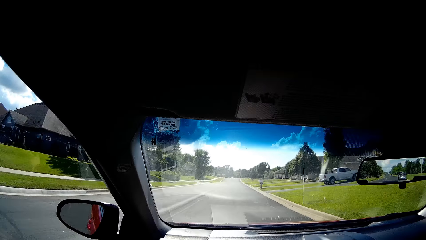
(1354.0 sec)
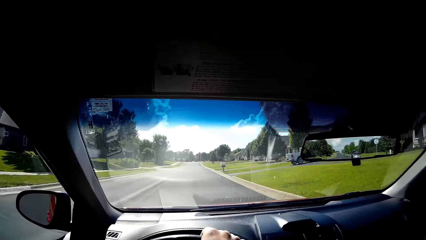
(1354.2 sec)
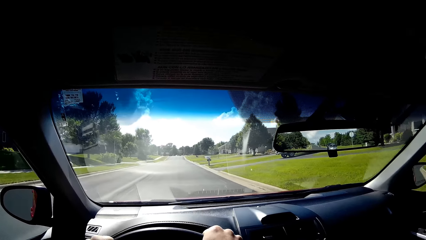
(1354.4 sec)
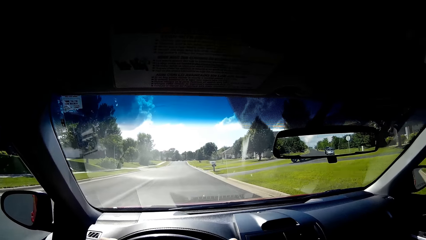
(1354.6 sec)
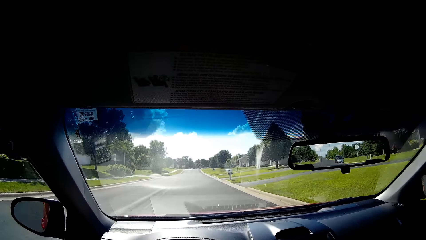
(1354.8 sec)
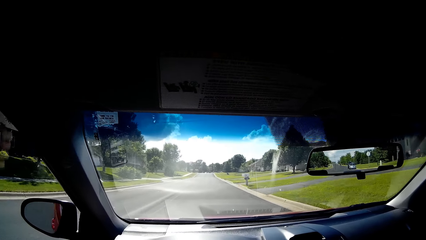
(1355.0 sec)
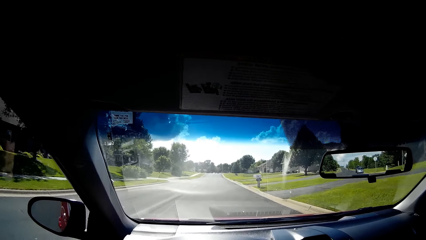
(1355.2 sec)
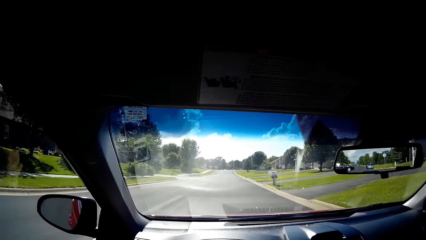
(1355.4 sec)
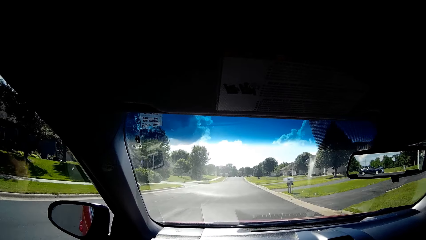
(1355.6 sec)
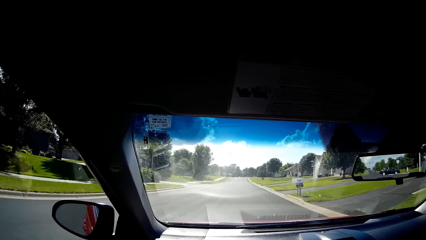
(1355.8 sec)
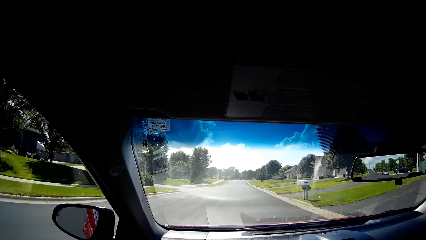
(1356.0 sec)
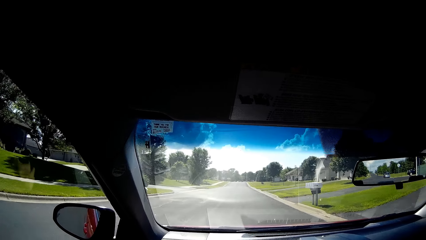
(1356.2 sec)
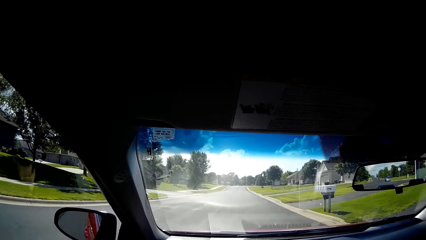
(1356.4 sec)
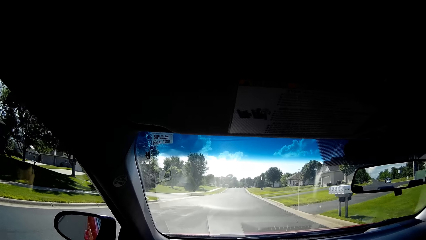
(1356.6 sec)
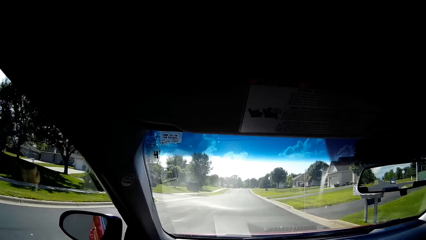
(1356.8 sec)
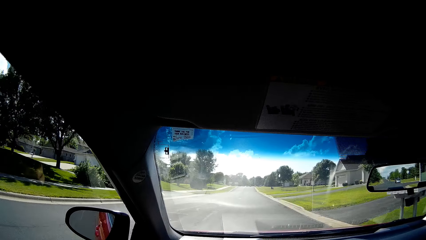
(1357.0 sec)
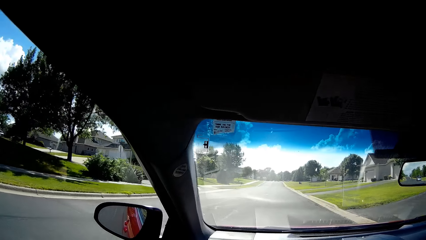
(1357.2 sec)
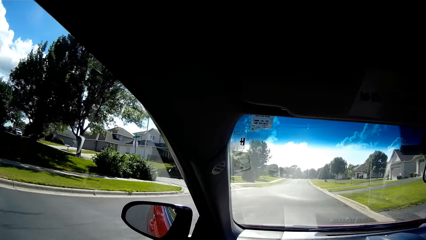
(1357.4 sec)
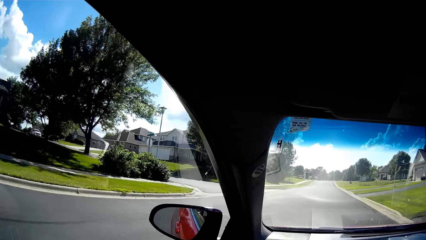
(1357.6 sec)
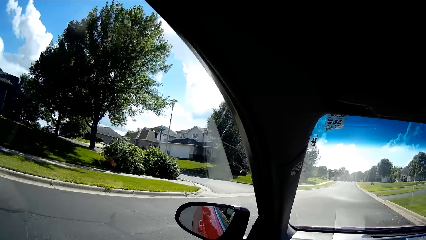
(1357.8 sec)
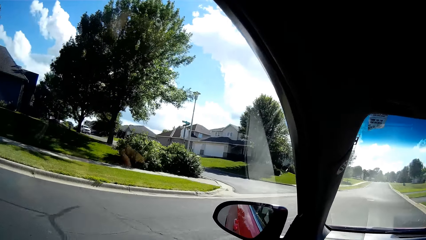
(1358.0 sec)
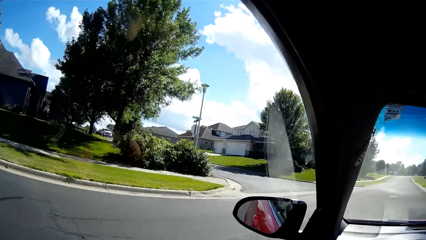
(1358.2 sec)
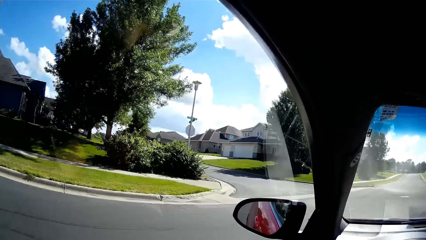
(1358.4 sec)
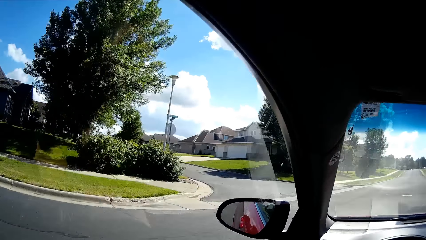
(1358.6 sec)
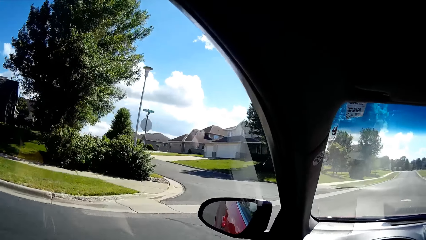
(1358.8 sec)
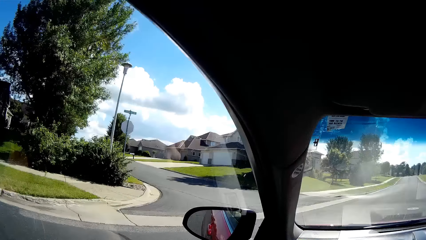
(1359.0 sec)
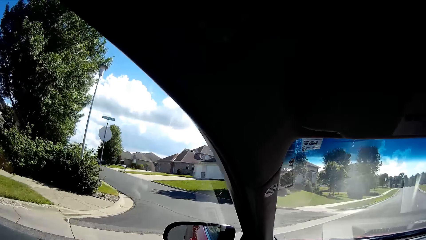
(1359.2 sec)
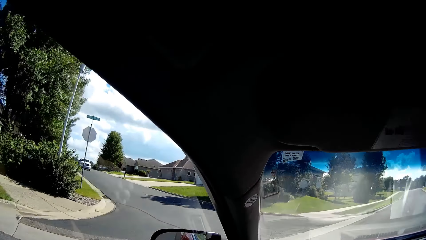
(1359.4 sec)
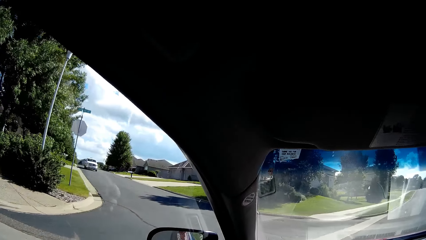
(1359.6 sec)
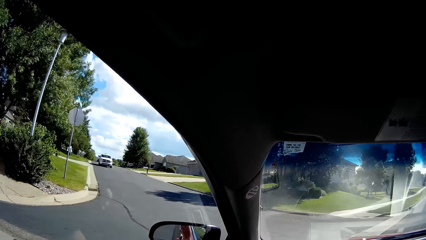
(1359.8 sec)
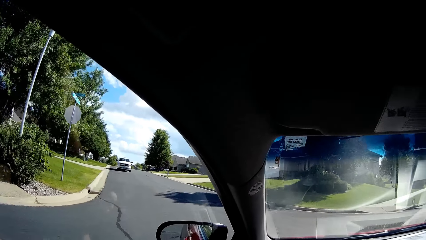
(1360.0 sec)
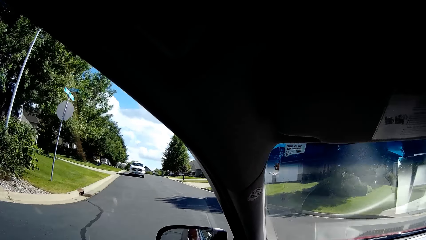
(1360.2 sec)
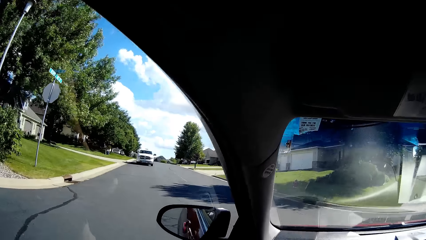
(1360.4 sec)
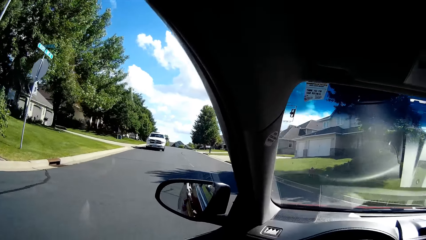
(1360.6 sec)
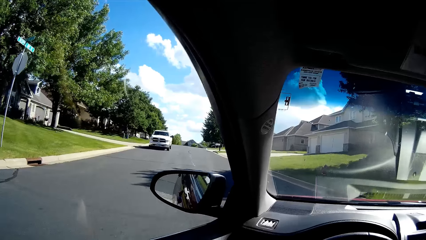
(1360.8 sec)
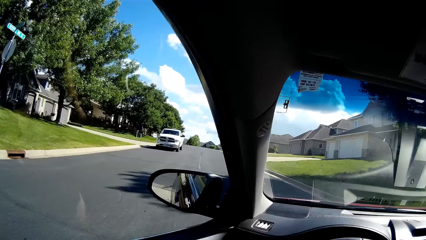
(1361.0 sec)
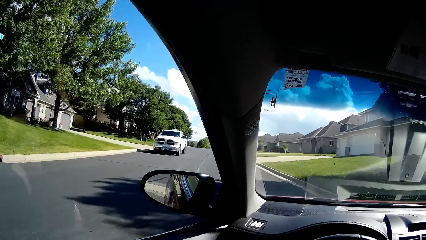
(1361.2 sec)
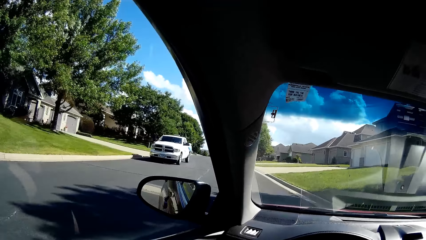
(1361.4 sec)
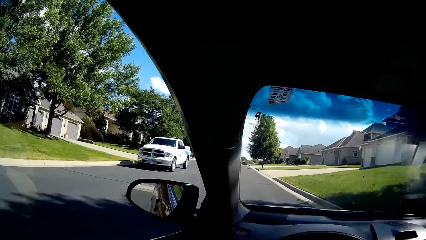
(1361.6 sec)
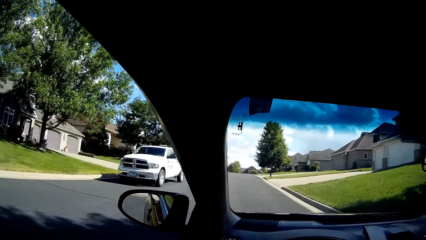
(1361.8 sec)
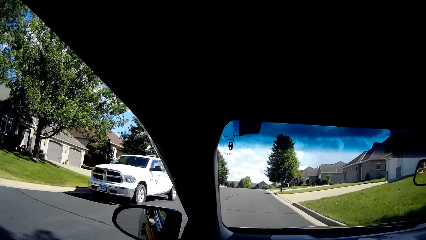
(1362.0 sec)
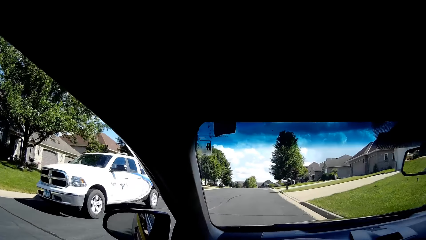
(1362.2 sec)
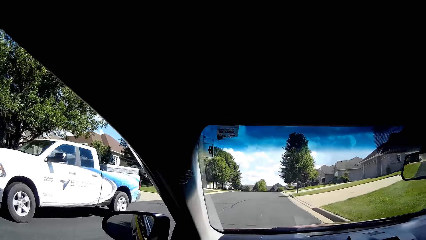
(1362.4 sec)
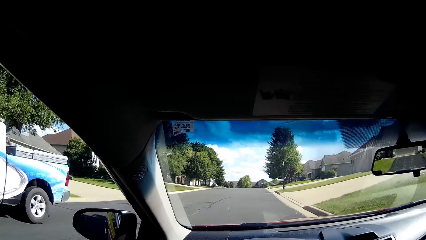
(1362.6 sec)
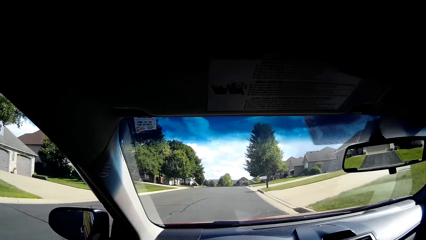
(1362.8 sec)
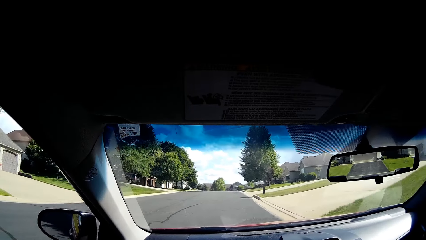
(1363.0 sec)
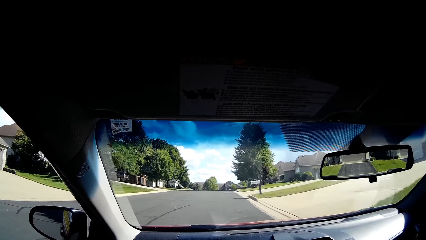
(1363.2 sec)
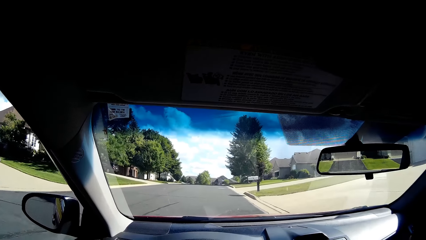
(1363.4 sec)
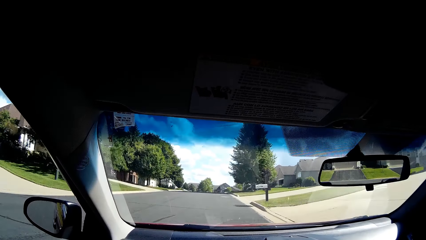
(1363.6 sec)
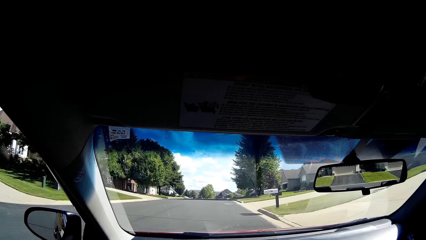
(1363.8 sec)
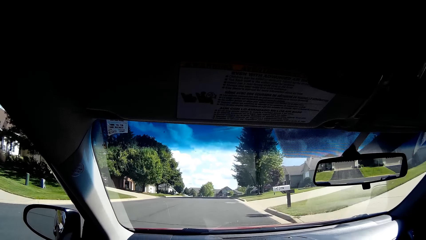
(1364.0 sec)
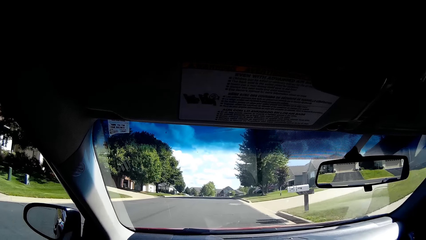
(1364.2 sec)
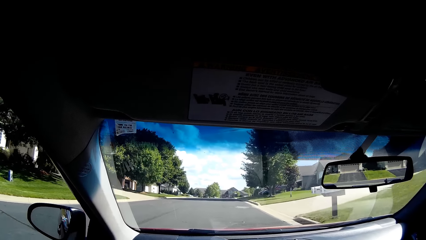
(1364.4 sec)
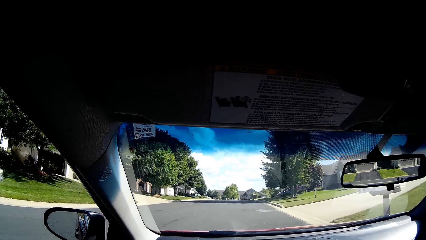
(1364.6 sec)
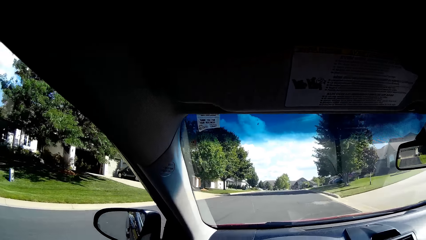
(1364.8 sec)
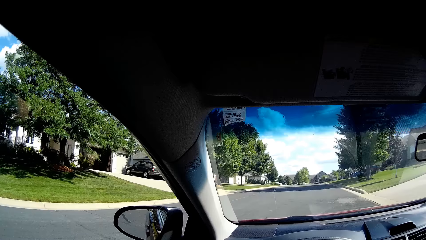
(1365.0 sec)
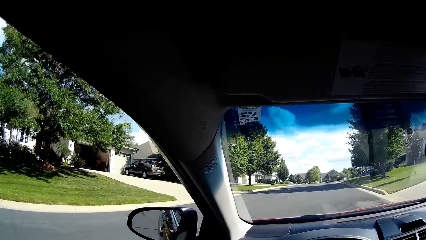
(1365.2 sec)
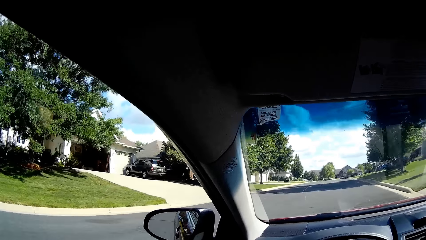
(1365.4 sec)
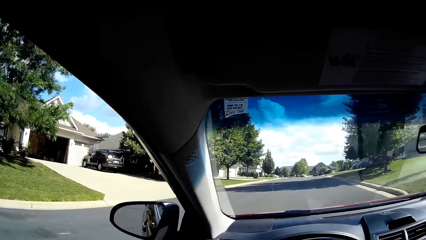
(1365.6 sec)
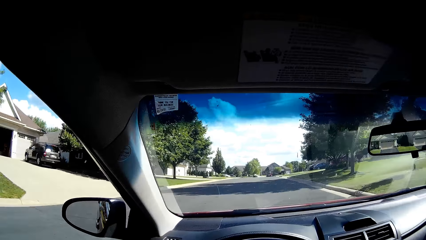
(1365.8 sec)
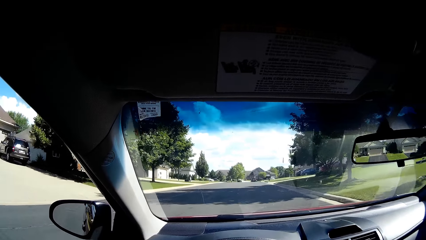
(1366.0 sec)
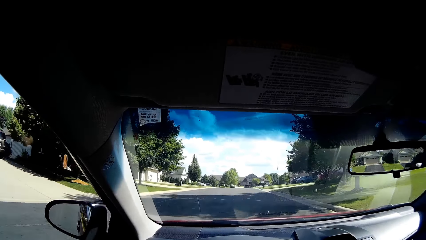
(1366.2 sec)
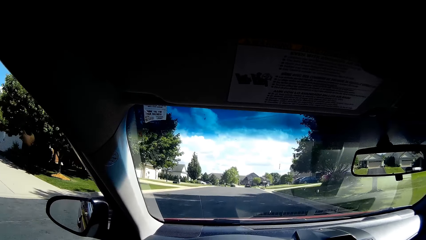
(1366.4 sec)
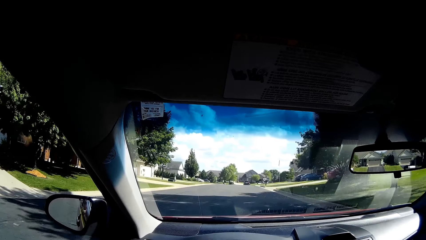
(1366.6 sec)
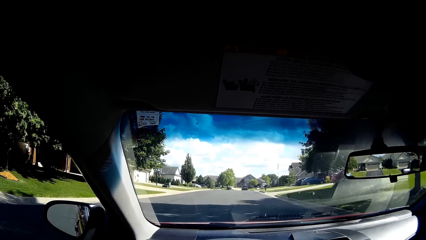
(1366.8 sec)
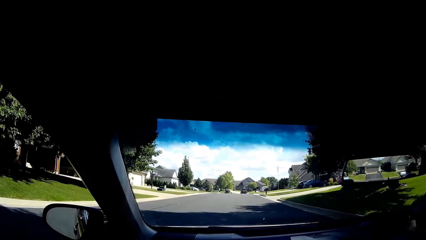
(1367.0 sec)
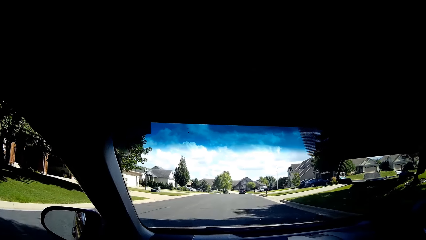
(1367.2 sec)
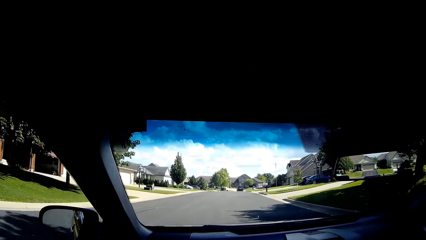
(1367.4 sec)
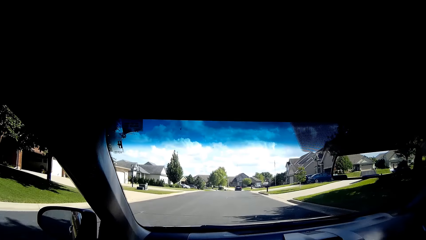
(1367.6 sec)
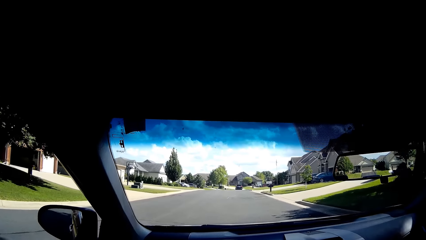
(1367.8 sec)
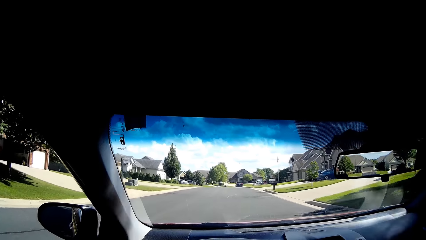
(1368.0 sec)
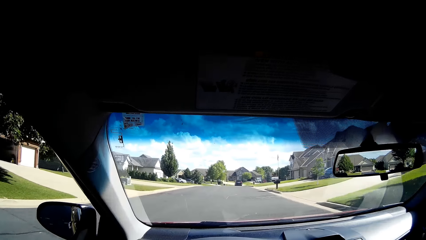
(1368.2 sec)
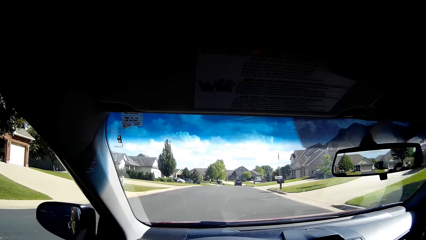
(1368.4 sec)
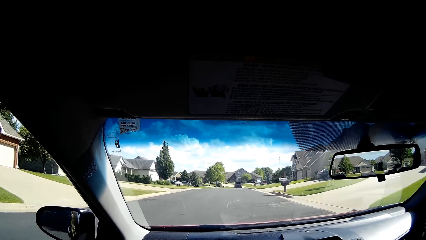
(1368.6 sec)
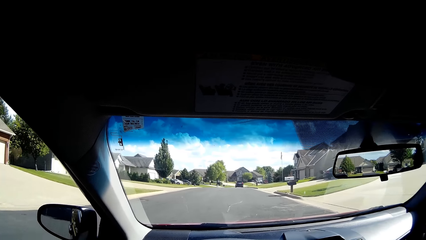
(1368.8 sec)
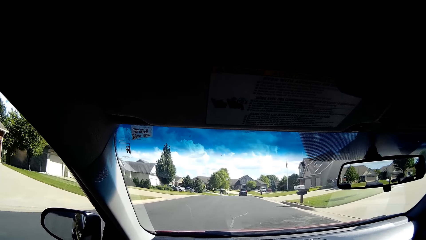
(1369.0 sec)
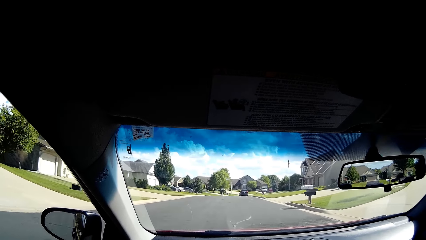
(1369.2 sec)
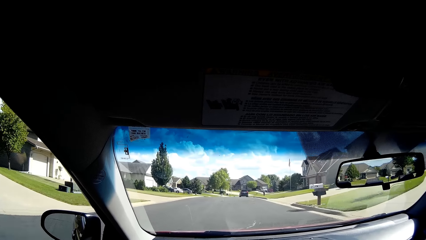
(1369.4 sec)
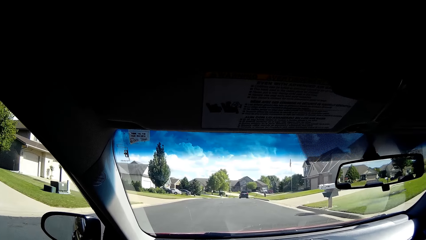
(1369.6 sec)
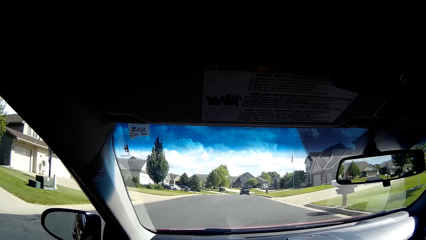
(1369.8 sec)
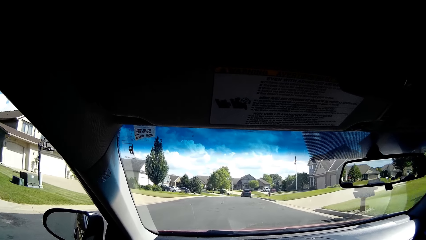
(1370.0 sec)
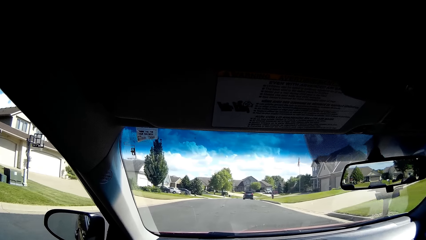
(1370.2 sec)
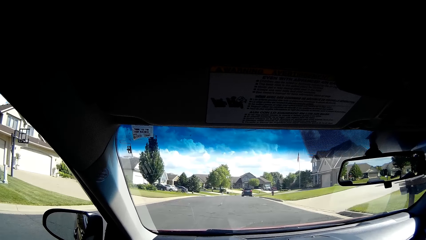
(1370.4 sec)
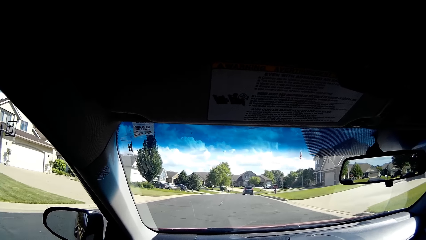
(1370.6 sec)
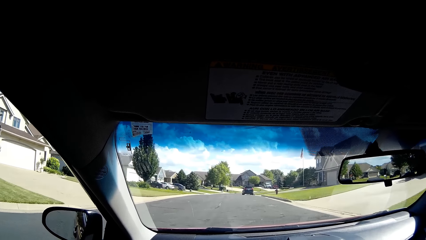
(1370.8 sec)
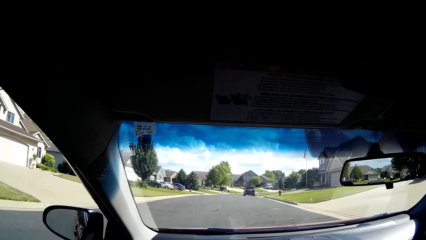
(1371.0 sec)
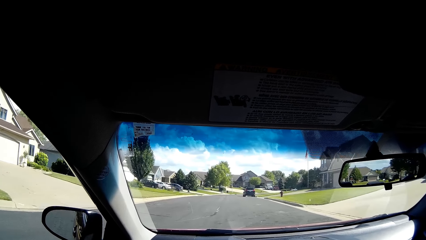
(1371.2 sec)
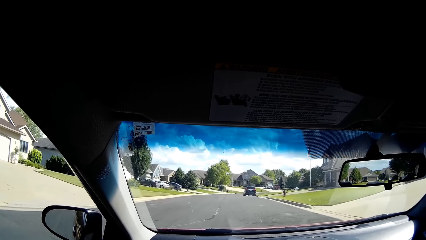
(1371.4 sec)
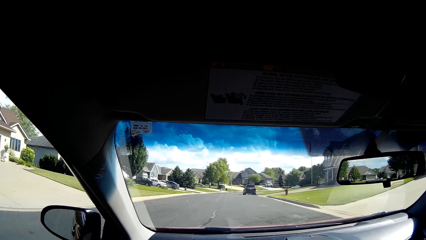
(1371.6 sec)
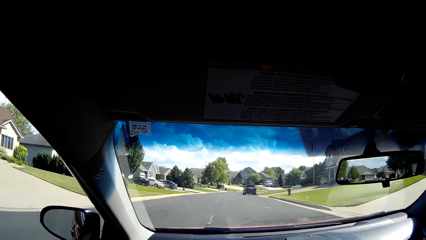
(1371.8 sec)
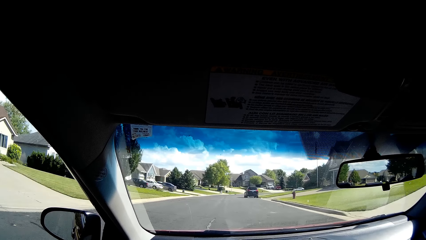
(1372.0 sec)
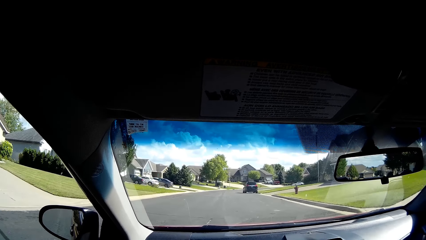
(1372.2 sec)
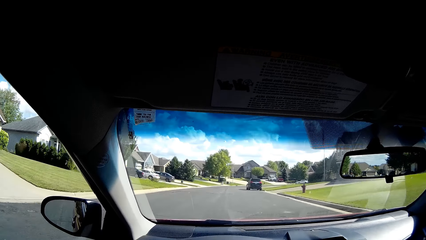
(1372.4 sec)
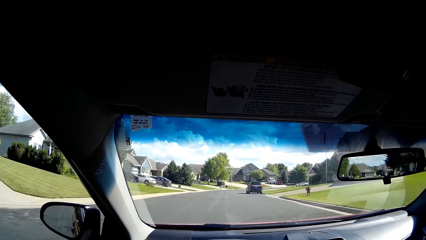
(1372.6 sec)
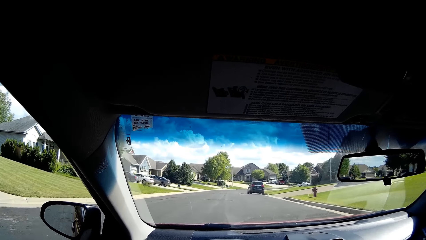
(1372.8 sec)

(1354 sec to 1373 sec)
The camera wearer drives a car. They look forward. They look around. They turn the car on the left side. They look forward.
